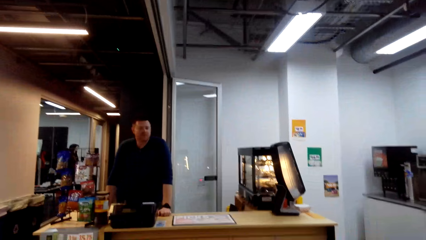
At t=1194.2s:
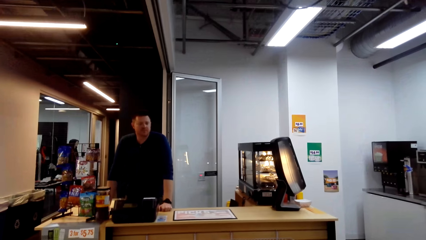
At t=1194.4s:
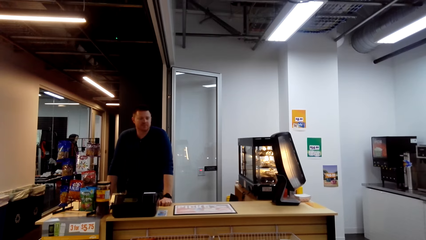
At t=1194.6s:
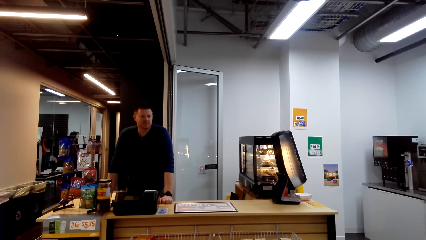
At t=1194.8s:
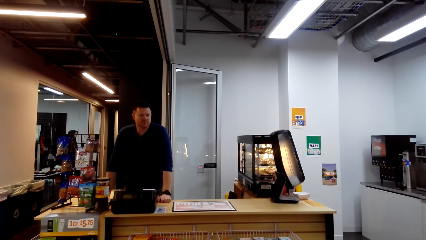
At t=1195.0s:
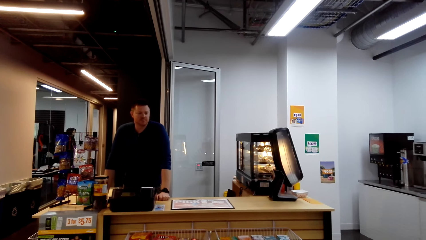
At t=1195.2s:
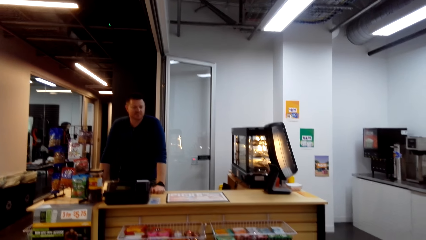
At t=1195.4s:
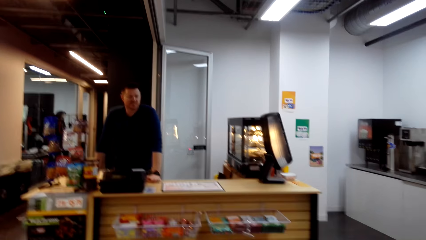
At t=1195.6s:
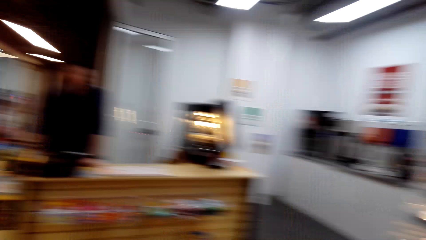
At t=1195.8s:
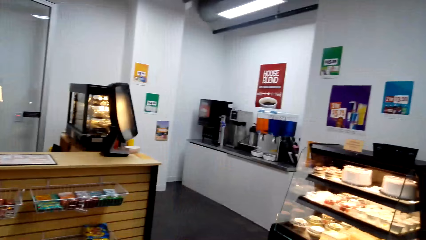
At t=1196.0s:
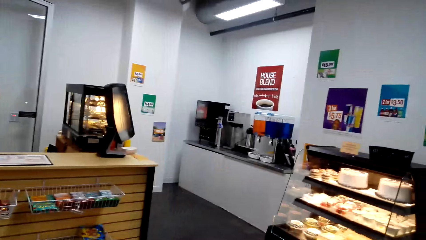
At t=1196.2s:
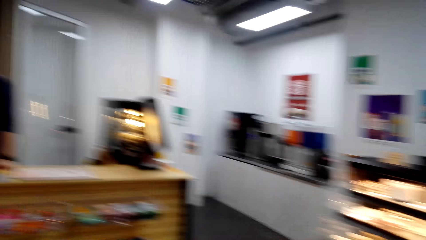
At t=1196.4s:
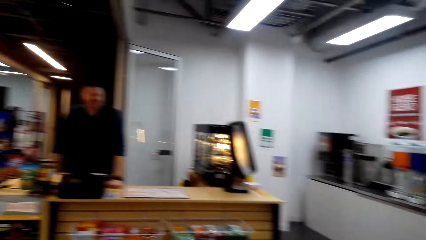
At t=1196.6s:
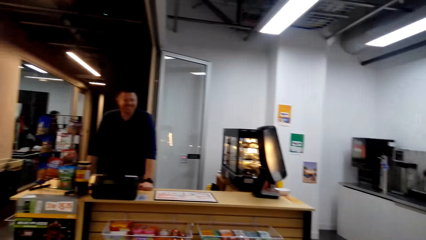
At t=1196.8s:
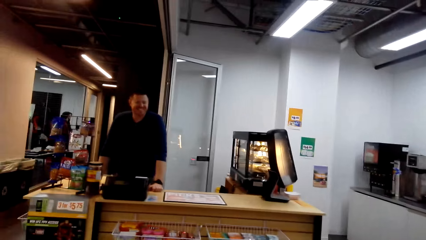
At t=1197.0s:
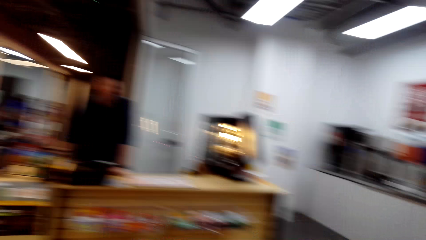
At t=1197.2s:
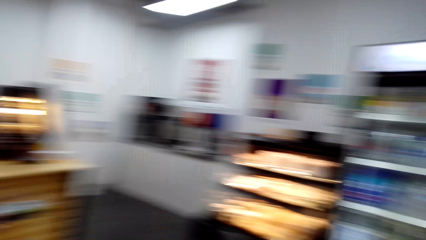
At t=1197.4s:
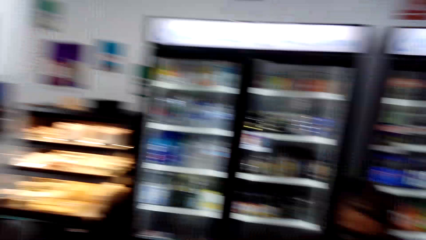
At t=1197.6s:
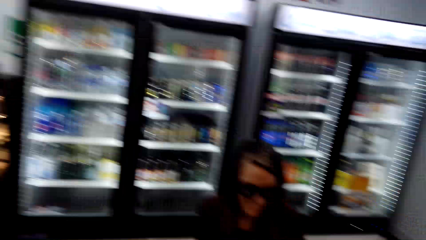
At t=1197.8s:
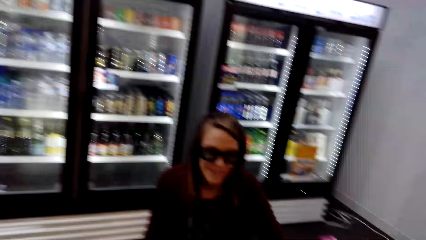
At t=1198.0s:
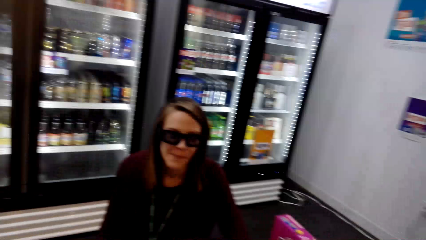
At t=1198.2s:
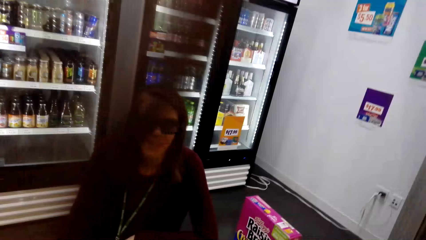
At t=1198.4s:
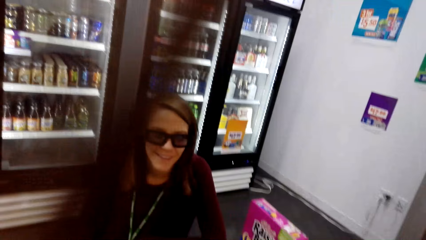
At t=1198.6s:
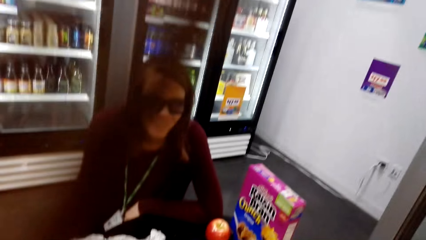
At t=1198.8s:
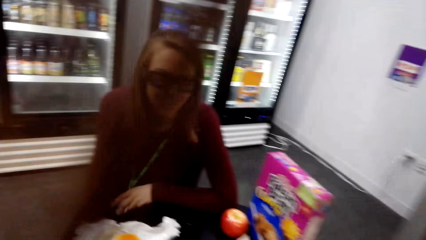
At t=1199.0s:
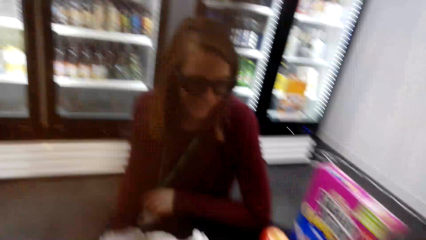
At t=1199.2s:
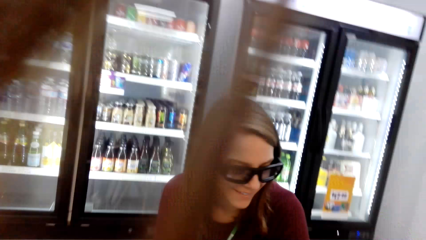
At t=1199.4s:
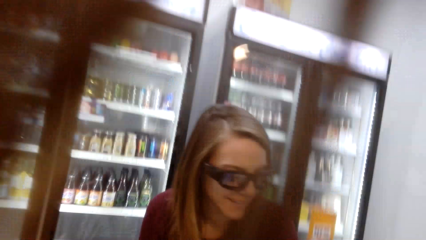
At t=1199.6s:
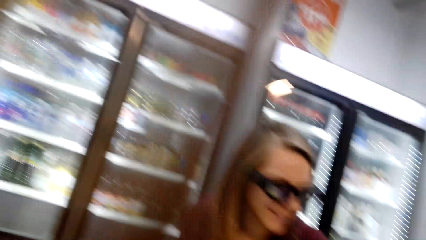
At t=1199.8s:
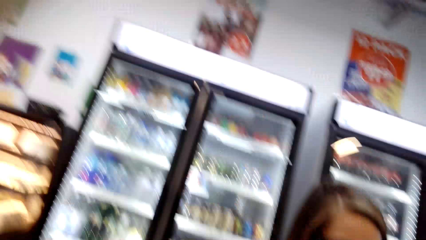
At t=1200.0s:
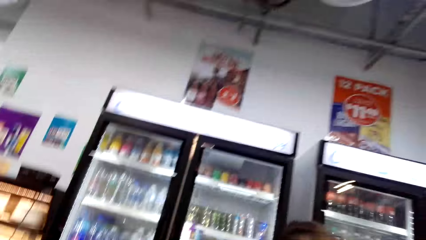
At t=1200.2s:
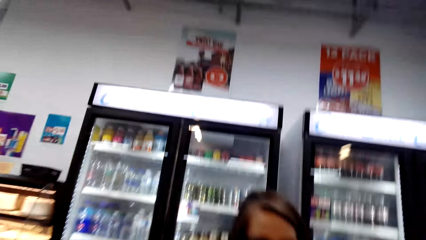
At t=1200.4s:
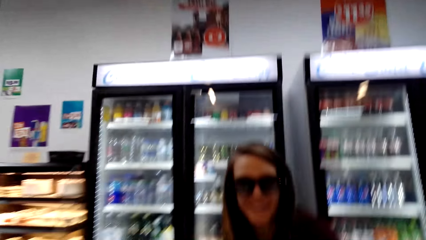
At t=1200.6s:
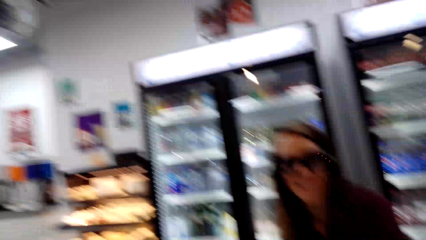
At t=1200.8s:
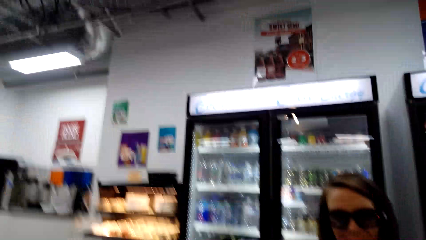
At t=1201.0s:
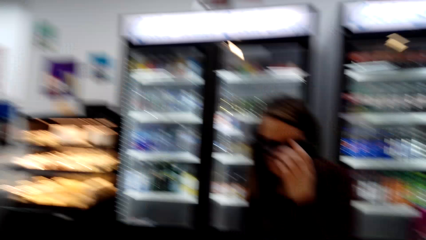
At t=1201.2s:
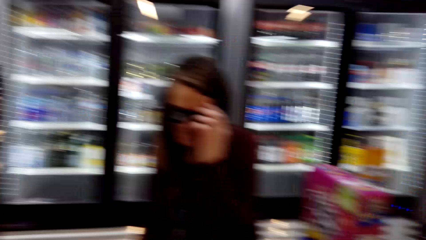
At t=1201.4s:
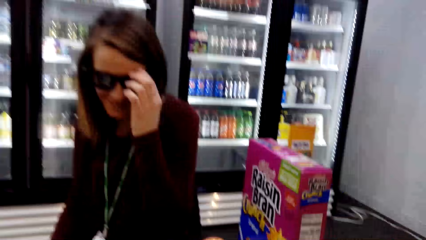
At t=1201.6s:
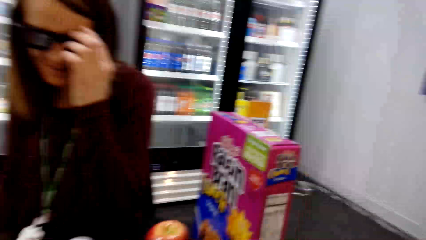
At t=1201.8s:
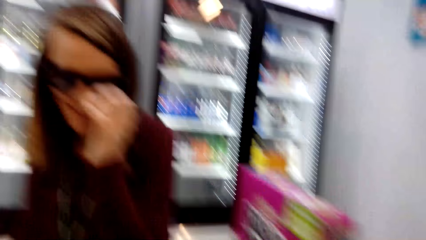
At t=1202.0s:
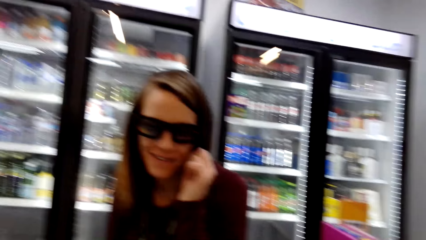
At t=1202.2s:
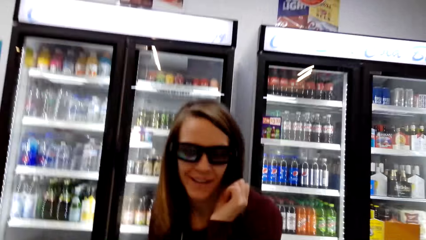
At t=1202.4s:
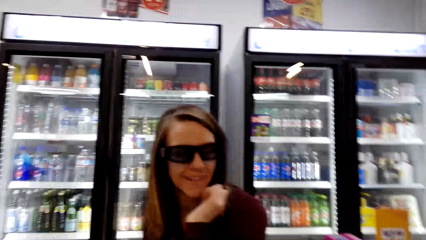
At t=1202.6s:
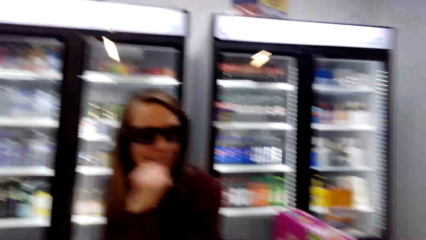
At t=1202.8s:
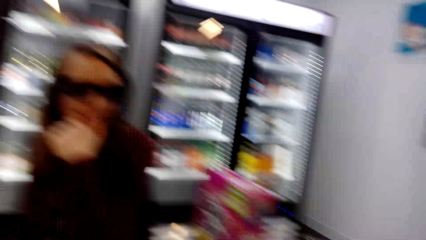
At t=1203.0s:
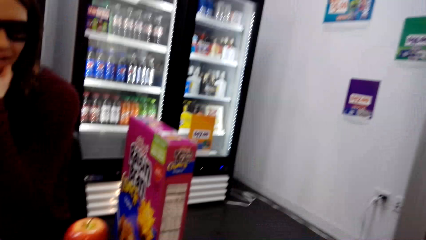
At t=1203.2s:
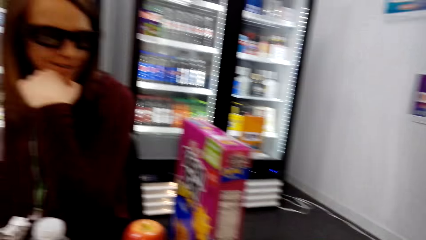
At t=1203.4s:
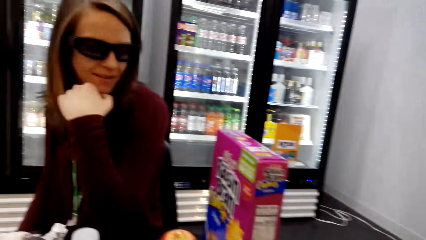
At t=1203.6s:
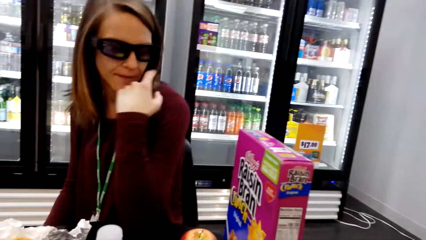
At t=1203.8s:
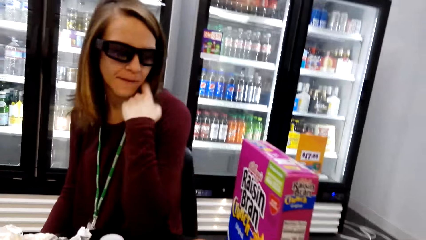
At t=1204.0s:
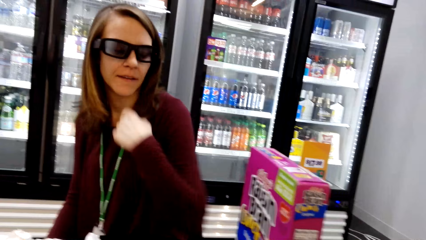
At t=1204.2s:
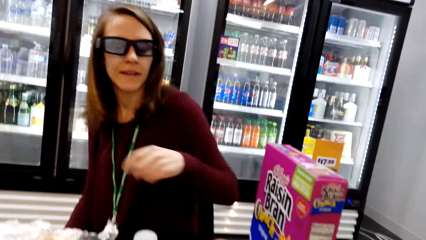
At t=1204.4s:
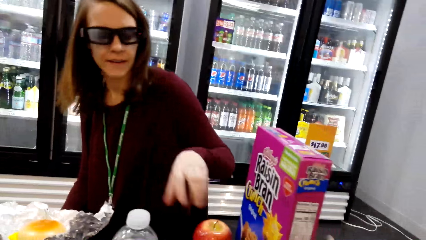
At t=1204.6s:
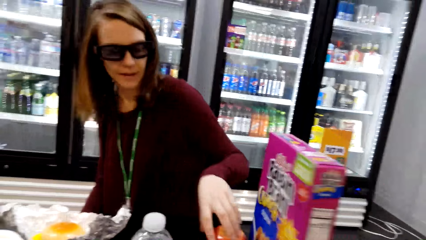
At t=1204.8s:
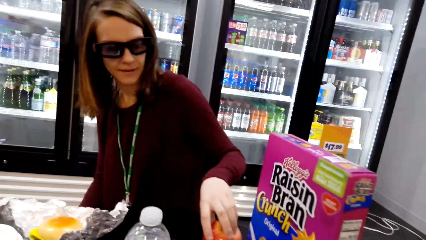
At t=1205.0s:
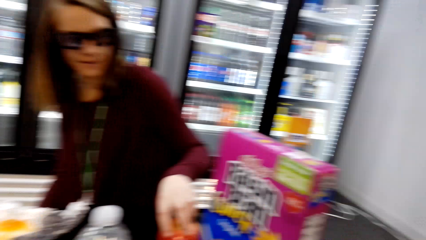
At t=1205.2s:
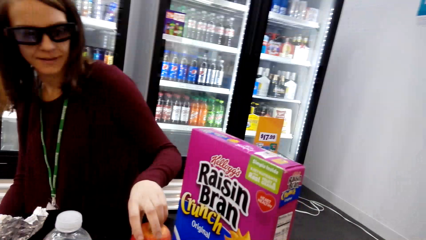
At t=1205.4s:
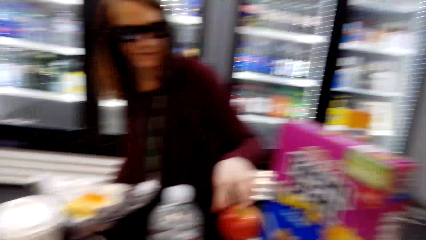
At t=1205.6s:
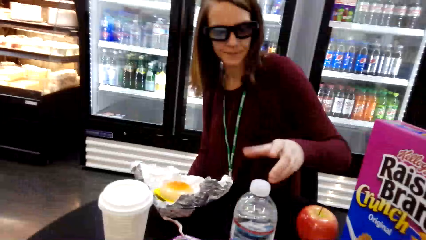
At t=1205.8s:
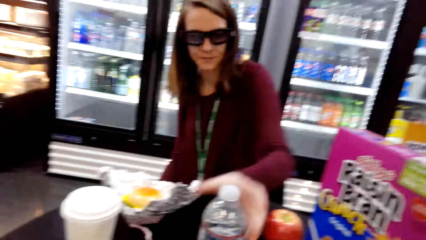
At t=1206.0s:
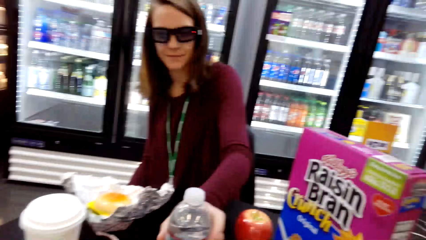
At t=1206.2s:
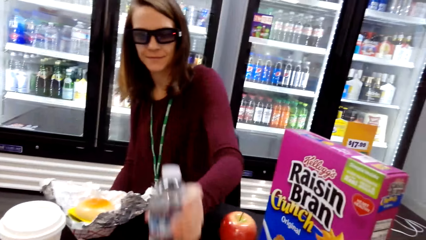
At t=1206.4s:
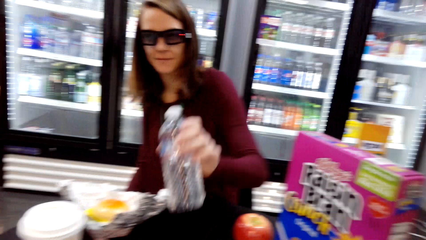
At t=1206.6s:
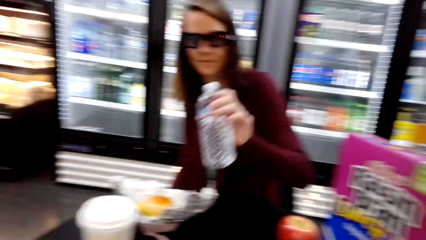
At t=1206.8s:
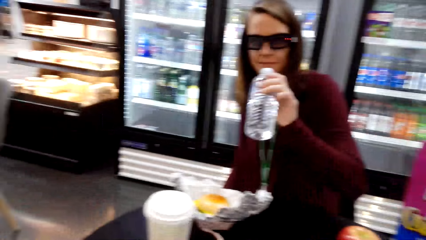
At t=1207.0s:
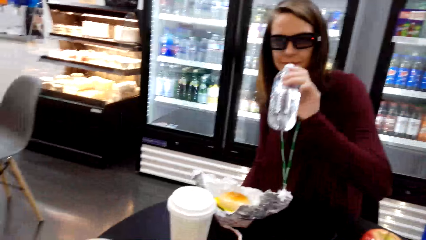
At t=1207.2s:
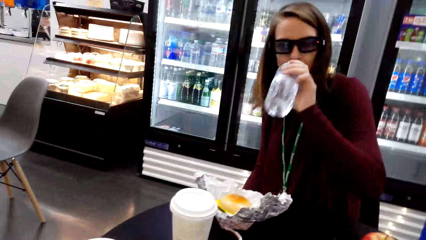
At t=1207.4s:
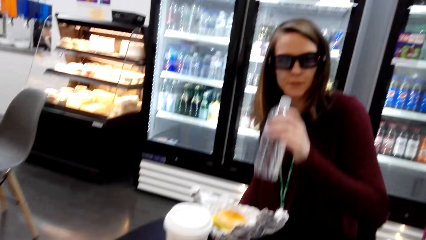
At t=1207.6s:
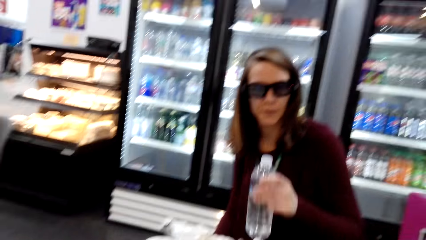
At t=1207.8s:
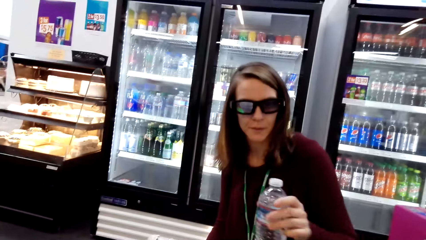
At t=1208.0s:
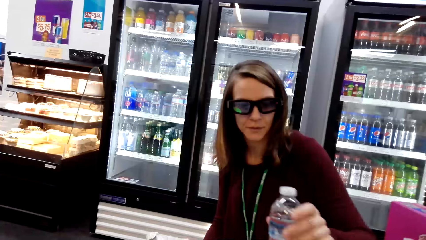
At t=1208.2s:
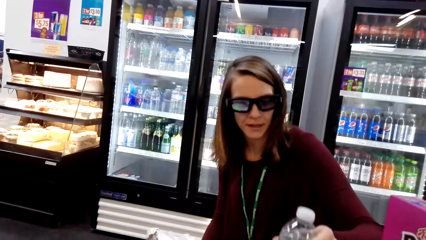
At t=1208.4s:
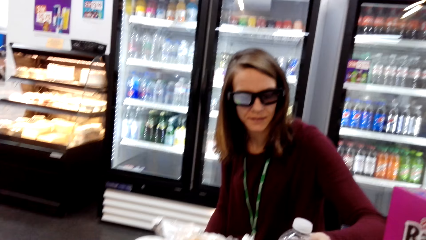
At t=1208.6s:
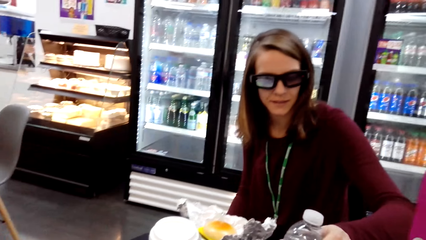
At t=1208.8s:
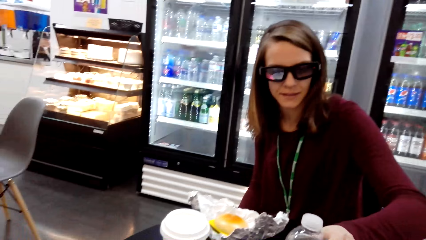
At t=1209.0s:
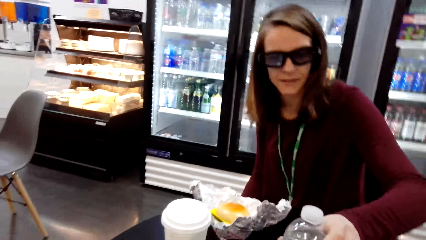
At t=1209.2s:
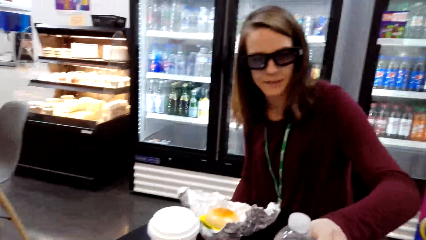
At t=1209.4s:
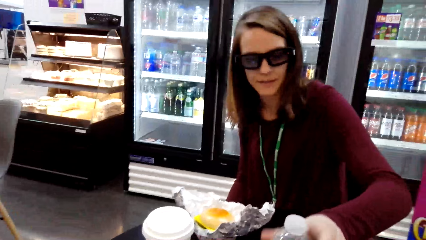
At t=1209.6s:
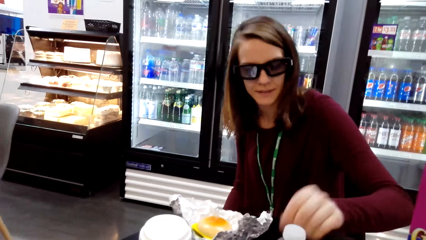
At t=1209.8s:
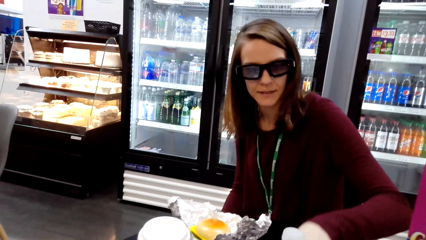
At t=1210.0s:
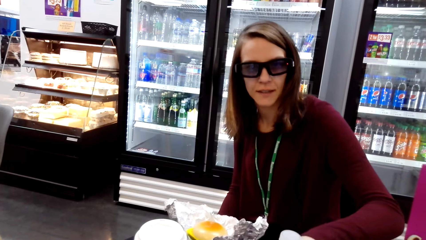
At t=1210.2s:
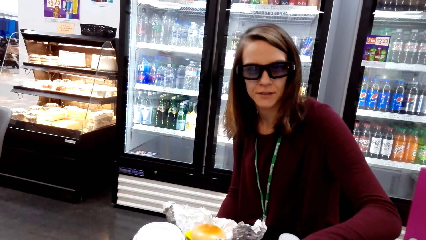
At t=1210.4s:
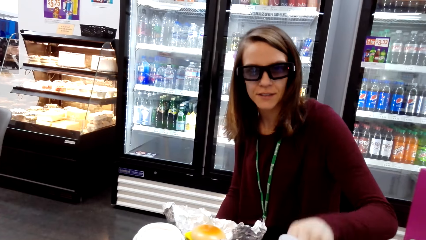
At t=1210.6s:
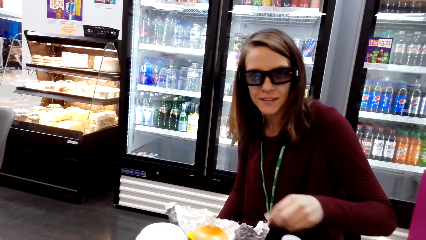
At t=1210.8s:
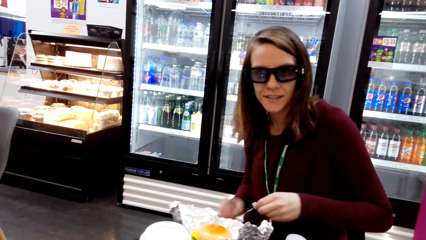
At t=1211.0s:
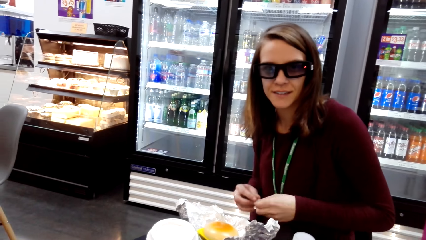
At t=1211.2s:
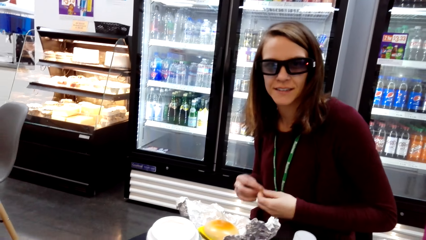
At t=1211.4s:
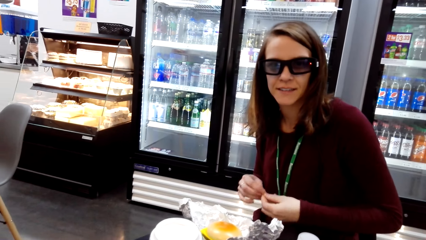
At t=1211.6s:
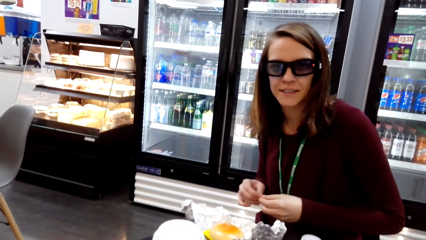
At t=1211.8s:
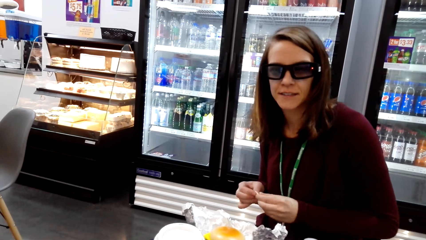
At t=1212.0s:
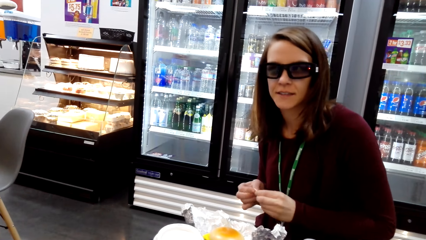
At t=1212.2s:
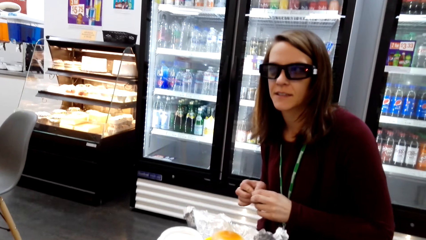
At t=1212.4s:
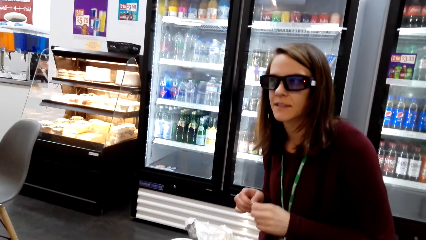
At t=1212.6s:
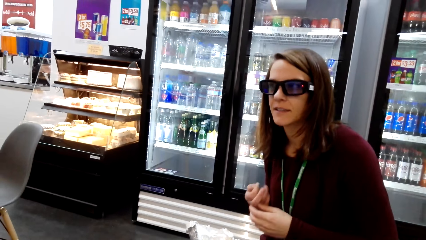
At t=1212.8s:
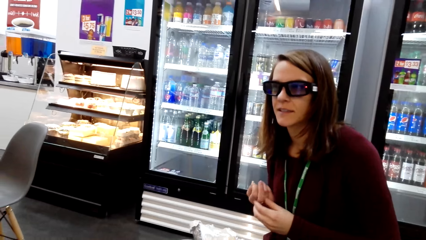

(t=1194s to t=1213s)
The camera wearer looks around the shop. A man stands at the counter. The camera wearer looks around the shop. They converse with a woman. They sit on a chair. They converse with the woman. The woman holds her glasses. The camera wearer converses with the woman. The woman moves her hair, touches something. The camera wearer pulls something. The woman picks a water bottle from the table. The woman raises the bottle of water. The camera wearer looks around the table. The woman places the bottle of water on the table. The camera wearer converses with the woman. The woman picks something. The camera wearer converses with the woman. The woman folds something.
